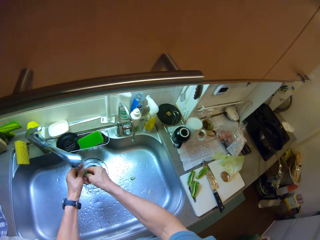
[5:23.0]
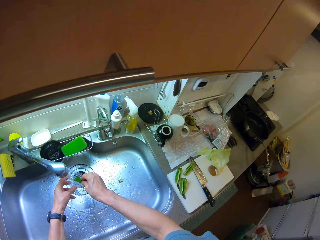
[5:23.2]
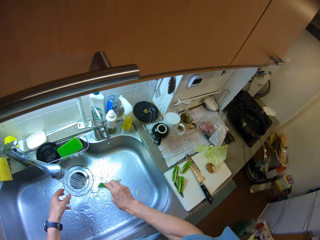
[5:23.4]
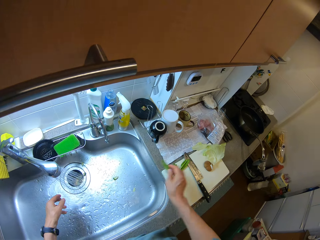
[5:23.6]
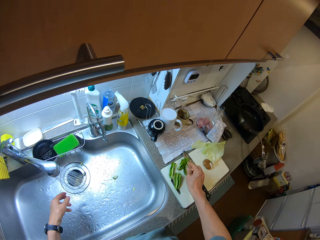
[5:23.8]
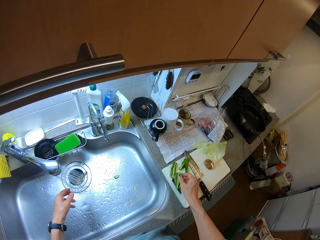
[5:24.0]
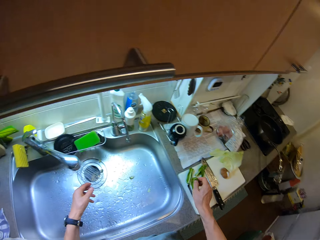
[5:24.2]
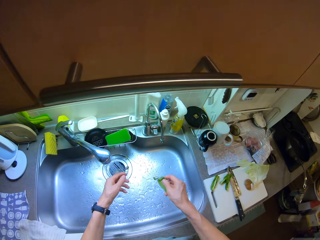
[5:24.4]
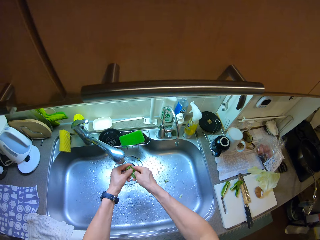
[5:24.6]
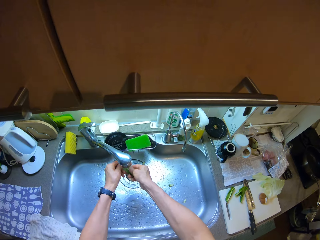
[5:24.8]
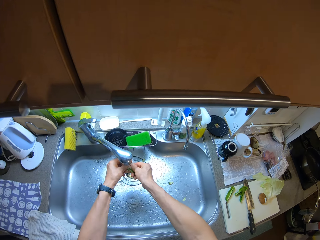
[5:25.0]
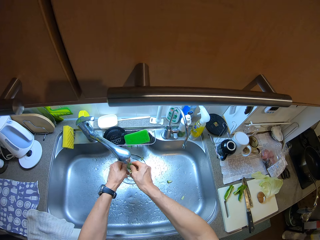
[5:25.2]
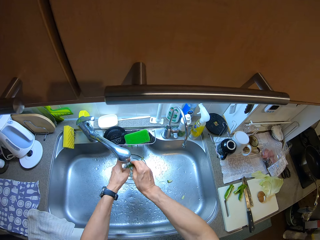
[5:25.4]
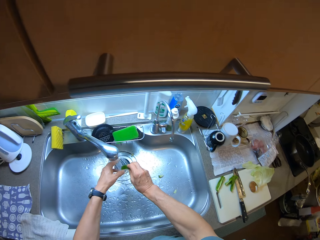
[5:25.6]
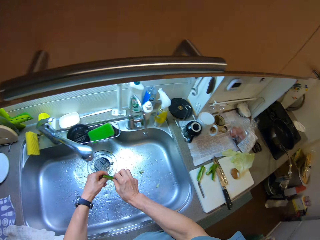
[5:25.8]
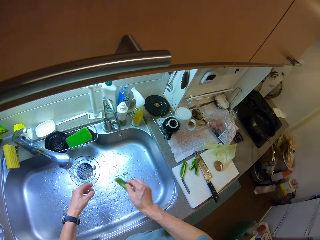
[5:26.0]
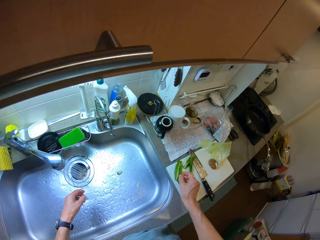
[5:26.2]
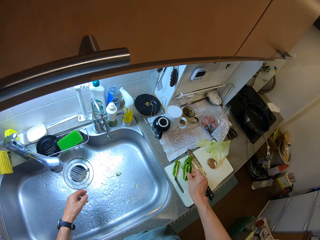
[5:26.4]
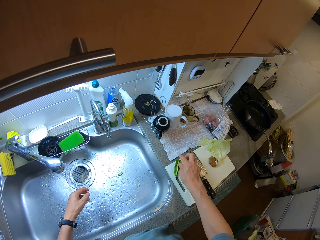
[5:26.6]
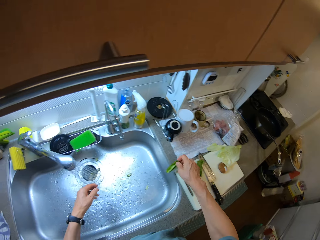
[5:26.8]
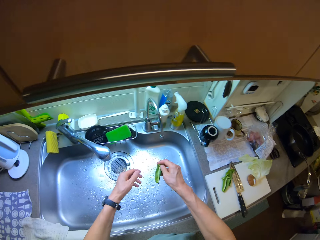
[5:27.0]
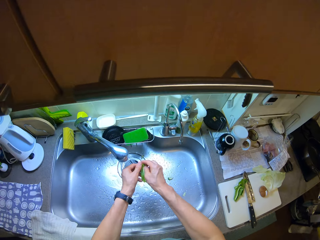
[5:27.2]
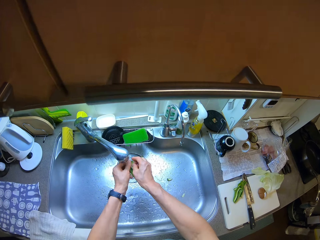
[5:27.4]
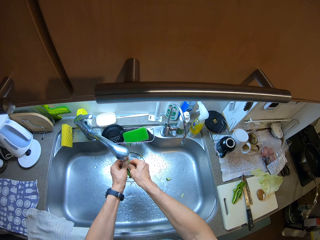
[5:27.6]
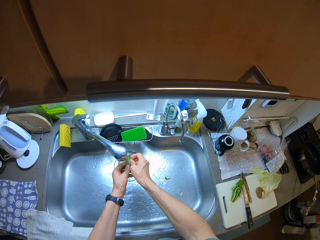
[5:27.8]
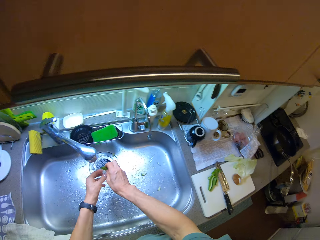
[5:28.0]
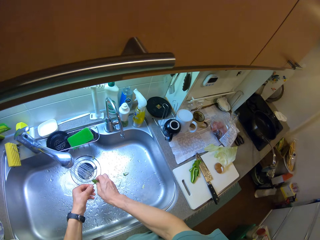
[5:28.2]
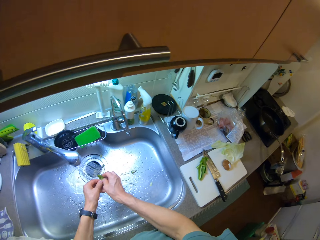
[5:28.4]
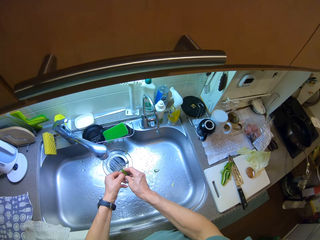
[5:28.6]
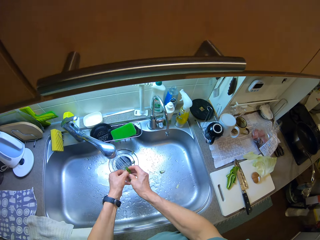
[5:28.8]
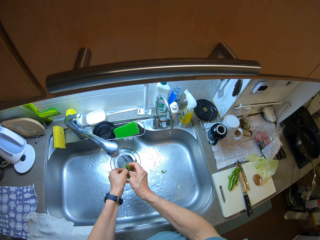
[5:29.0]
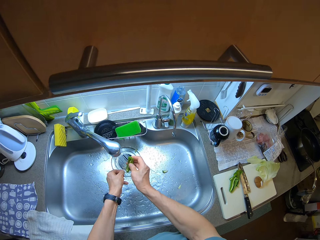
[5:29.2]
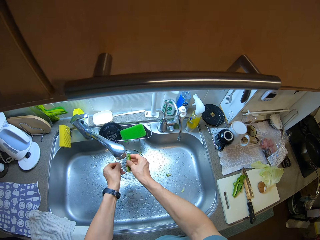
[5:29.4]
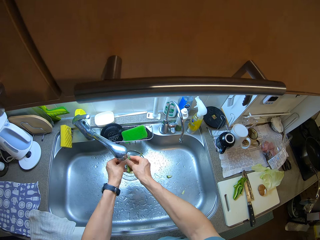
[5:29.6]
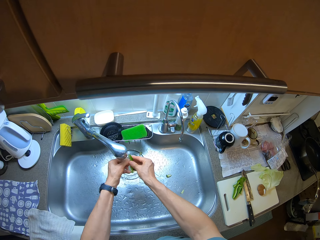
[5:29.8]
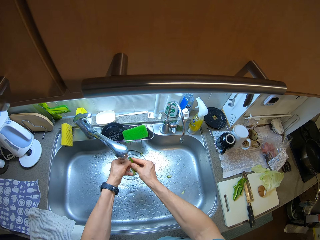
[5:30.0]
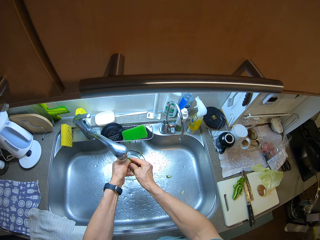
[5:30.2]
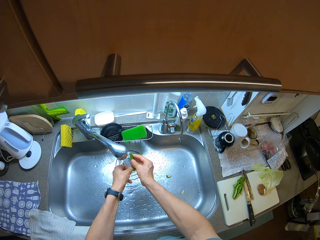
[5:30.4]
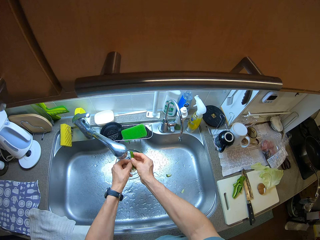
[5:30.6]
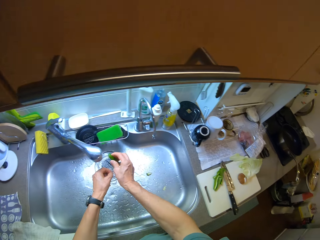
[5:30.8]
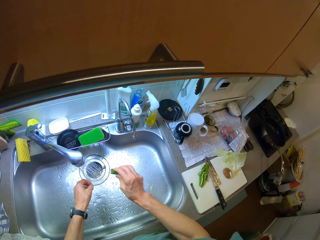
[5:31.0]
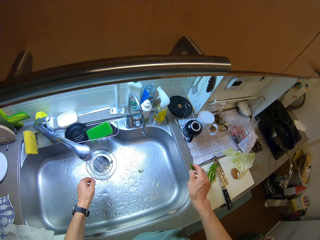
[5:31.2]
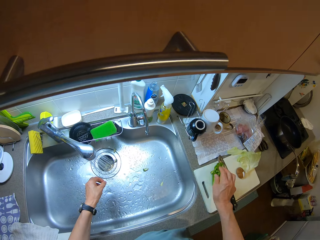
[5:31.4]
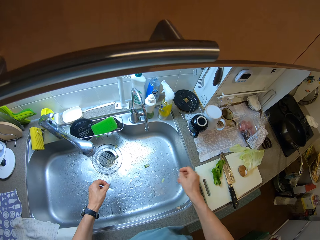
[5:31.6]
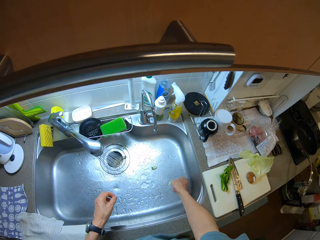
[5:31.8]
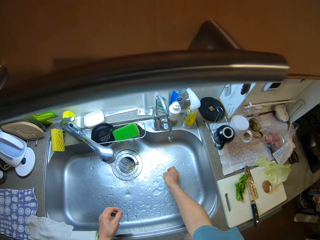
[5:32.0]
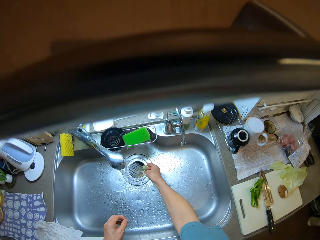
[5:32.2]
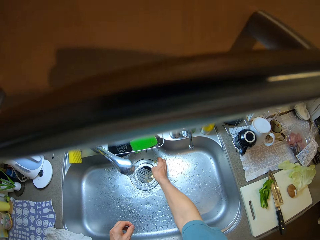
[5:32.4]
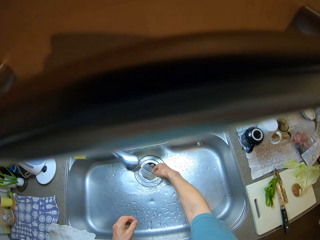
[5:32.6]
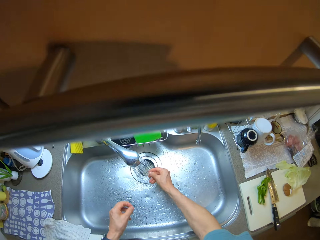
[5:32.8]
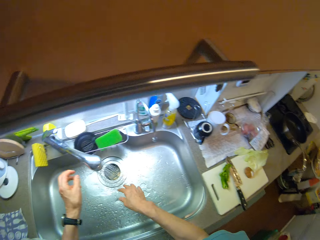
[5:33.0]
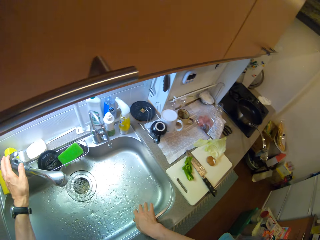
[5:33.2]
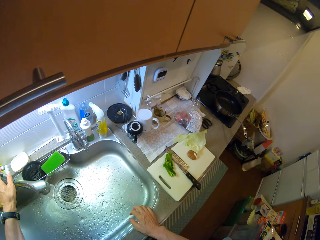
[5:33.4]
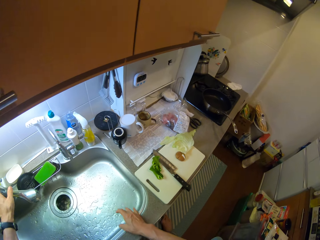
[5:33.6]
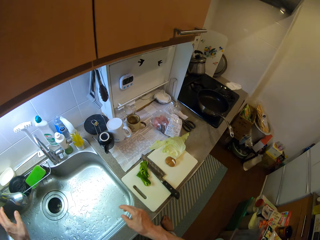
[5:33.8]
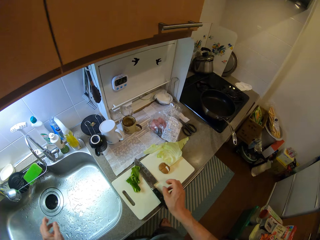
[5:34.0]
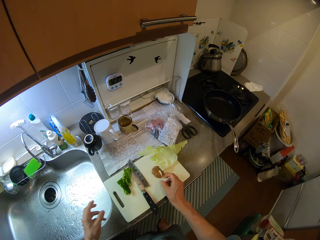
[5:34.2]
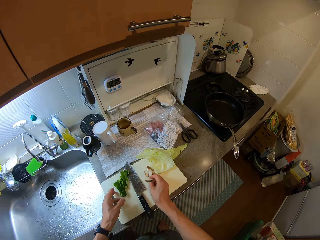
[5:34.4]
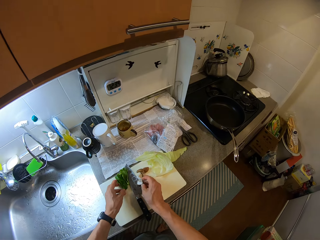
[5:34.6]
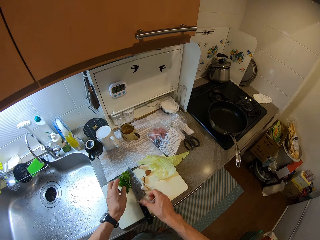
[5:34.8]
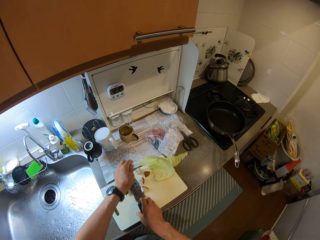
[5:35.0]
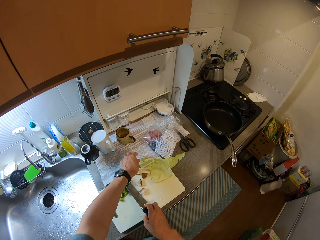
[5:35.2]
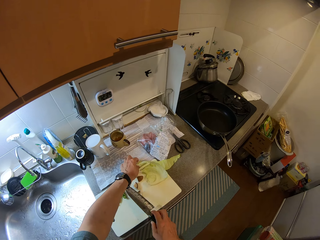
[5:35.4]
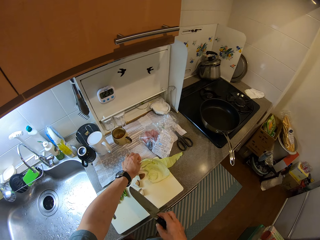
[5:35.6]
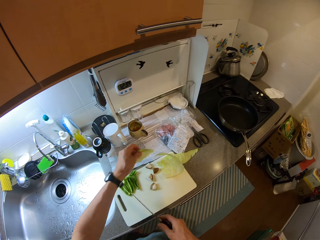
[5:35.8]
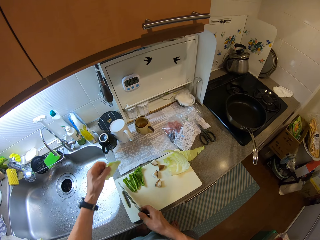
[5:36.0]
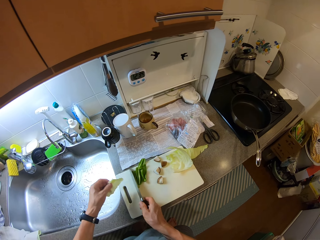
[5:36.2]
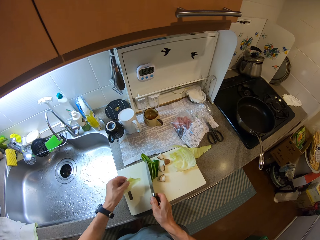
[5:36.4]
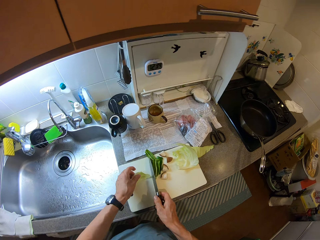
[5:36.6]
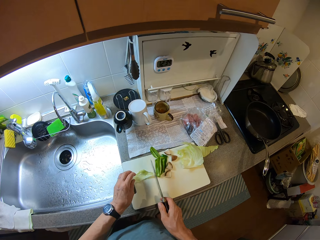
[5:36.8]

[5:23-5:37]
The camera wearer rinses a green capsicum piece. They place the green capsicum piece on a chopping board. They pick another green capsicum piece from the chopping board. They rinse the green capsicum piece. They place the green capsicum piece on the chopping board. They pick another green capsicum piece from the chopping board. They rinse the green capsicum piece. They place the green capsicum piece on the chopping board. They push a green capsicum piece to the lavatory drain. They close the tap. They move the mushroom cap pieces on the chopping board. They pick up a knife from the chopping board. They pick a white cabbage piece from the chopping board. They move the green capsicum pieces on the chopping board with the knife. They place the white cabbage piece on the chopping board.

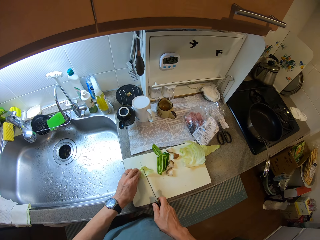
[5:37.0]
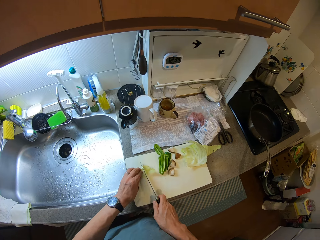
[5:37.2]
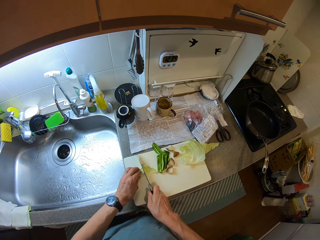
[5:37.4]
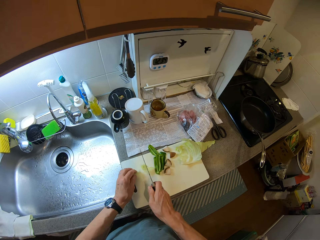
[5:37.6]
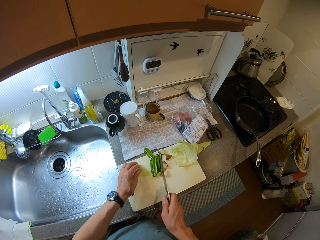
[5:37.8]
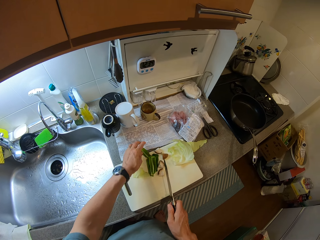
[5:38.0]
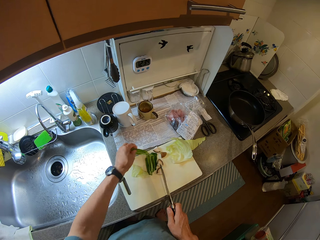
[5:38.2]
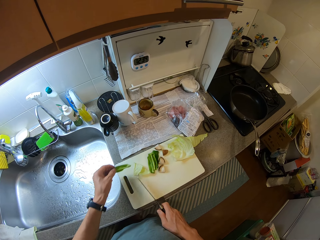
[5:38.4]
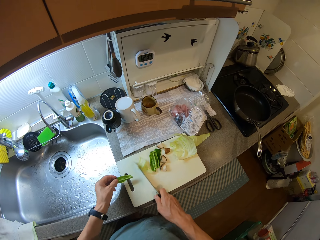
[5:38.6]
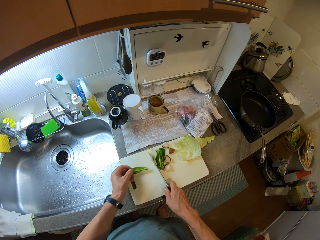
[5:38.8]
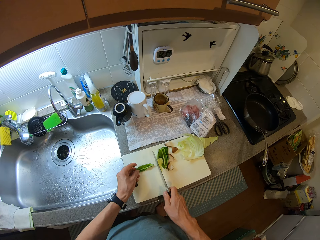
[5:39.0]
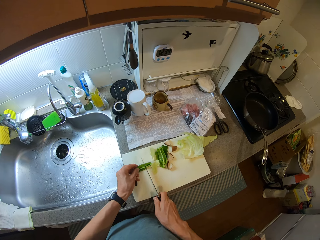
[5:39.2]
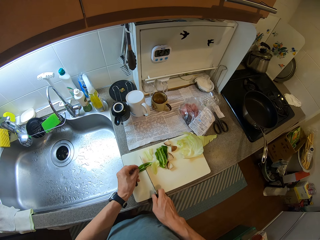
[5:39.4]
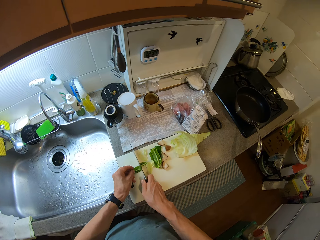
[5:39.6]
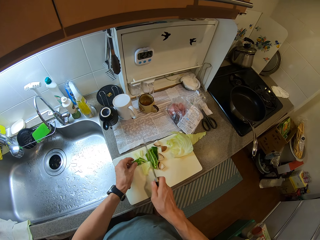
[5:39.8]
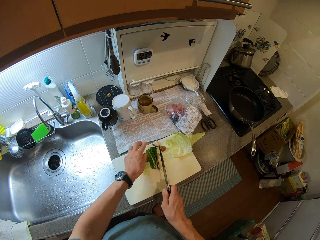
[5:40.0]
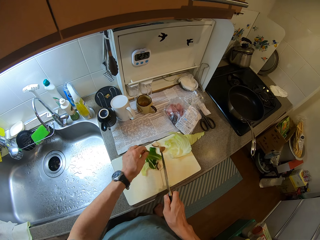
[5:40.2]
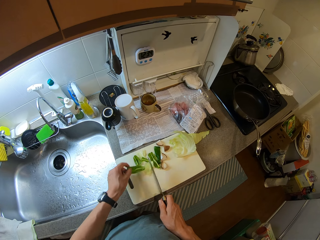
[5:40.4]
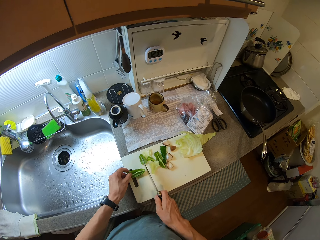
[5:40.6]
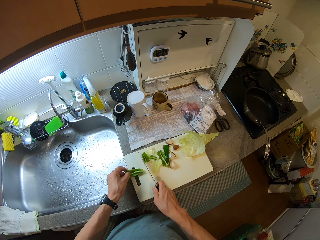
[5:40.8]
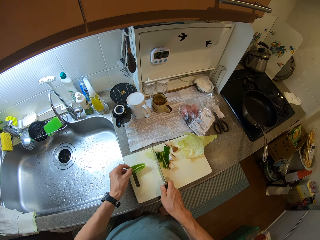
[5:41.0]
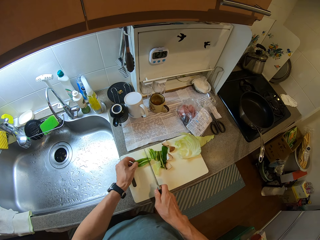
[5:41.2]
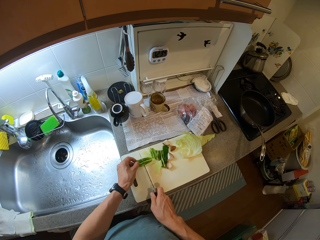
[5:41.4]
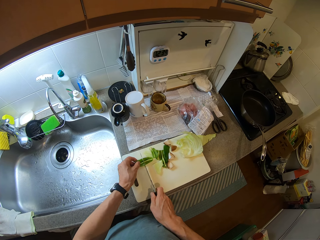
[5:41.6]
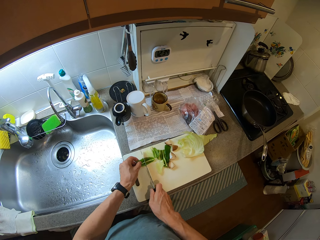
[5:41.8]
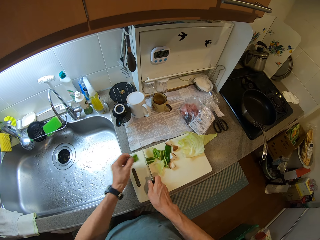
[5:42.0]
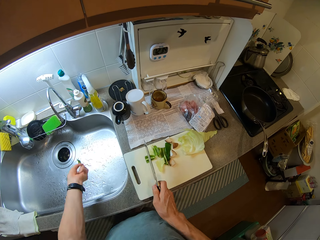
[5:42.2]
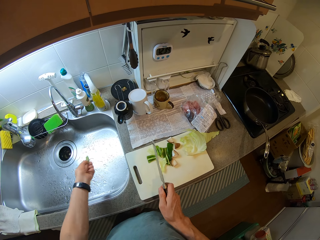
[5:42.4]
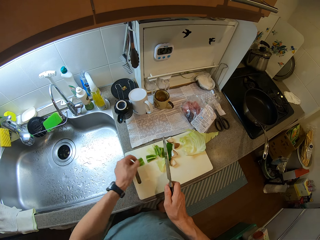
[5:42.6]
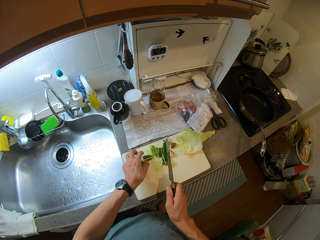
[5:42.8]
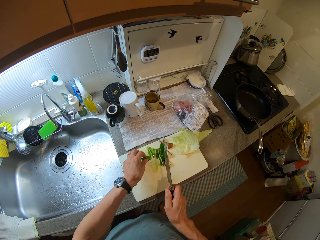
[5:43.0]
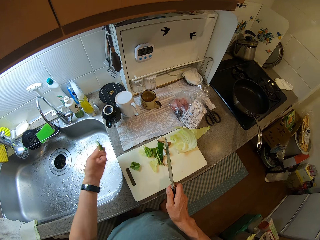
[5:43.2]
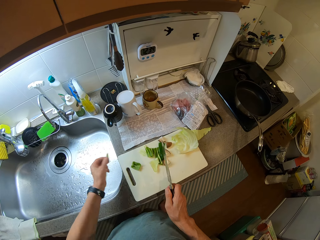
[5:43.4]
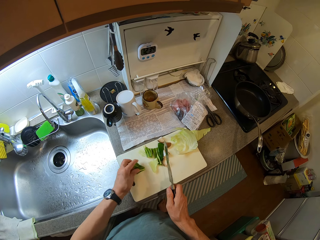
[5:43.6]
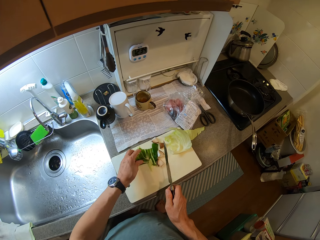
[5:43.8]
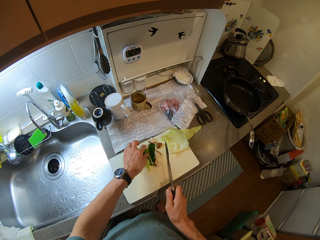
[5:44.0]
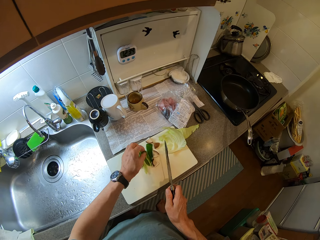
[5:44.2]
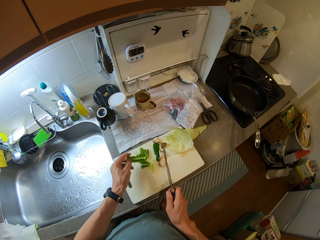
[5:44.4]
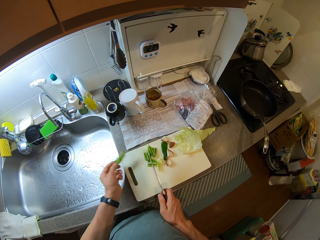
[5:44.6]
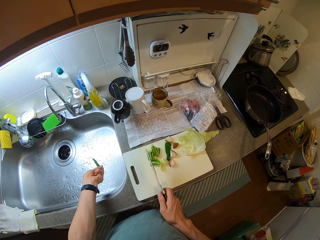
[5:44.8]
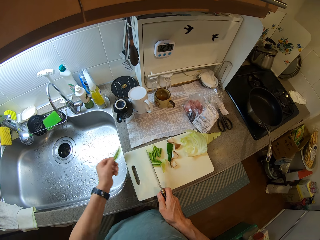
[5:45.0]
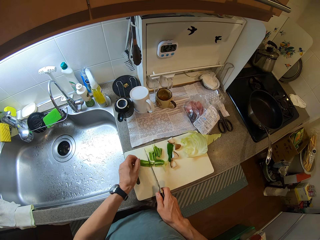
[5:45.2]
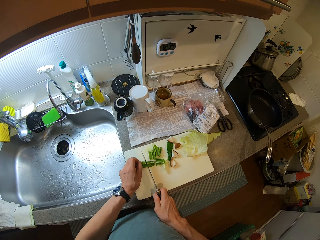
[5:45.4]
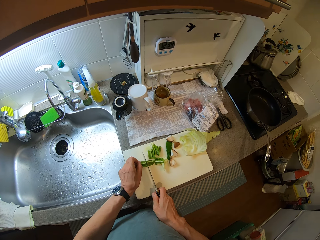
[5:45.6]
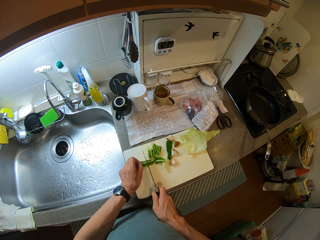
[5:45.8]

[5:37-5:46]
The camera wearer cuts the white cabbage piece with the knife. They pick a green capsicum piece from the chopping board. They push the white cabbage pieces with the knife. They place the green capsicum piece on the chopping board. They cut the green capsicum piece or okras with the knife. They pick a green capsicum piece from the others. They push the green capsicum pieces with the knife. They place the green capsicum piece on the chopping board. They cut the green capsicum piece with the knife. They pick a green capsicum piece from the chopping board and drain the green capsicum piece. They place the green capsicum piece on the chopping board. They pick a green capsicum piece from the chopping board and drain the green capsicum piece. They put a green capsicum piece on the other. They put the green capsicum pieces together. They pick a green capsicum piece from the chopping board and drain the green capsicum piece. They place the green capsicum piece on the chopping board.
